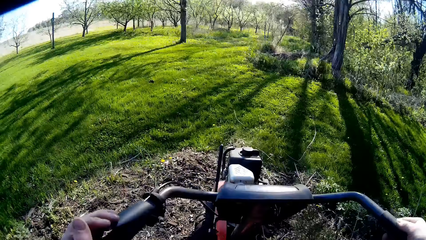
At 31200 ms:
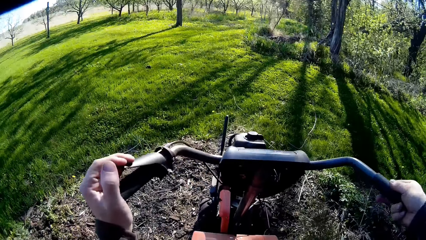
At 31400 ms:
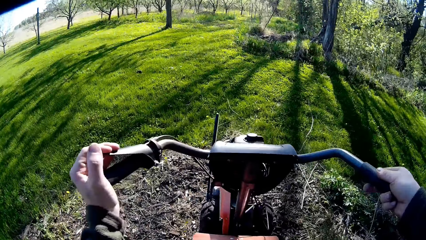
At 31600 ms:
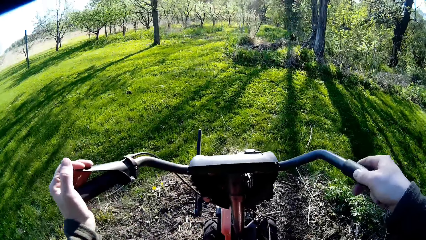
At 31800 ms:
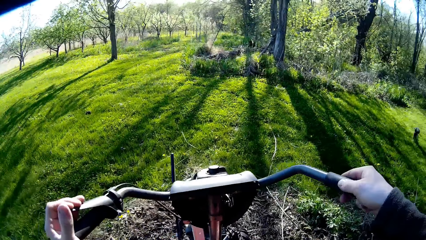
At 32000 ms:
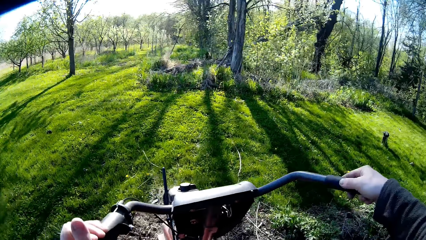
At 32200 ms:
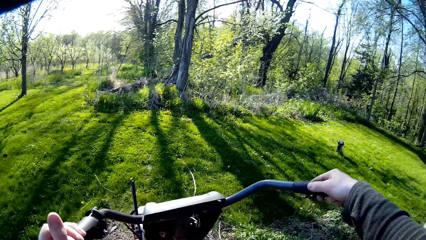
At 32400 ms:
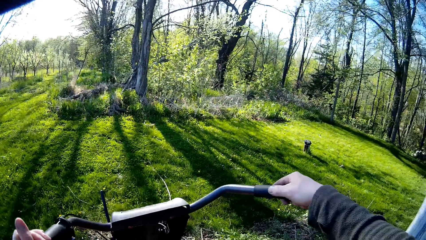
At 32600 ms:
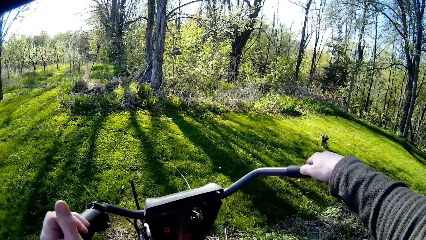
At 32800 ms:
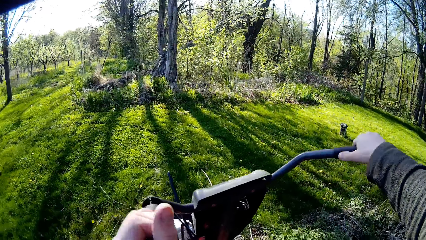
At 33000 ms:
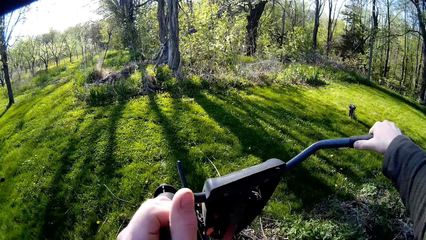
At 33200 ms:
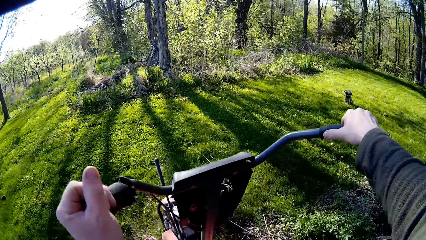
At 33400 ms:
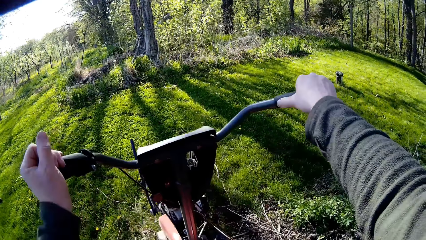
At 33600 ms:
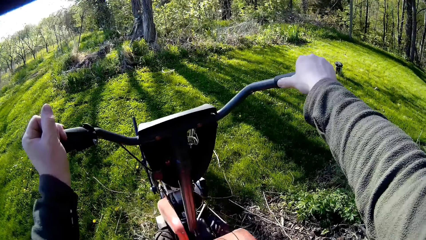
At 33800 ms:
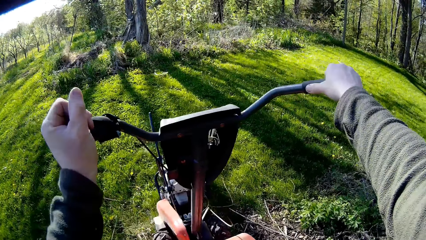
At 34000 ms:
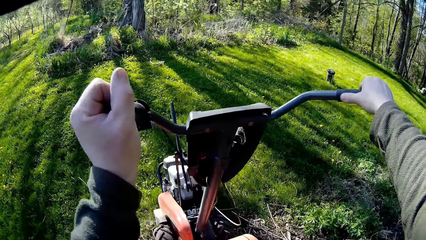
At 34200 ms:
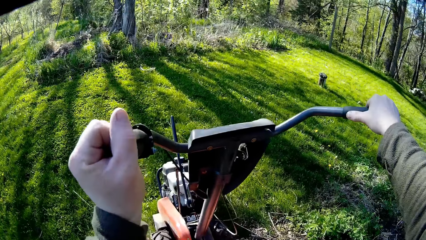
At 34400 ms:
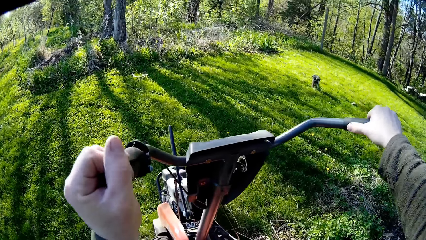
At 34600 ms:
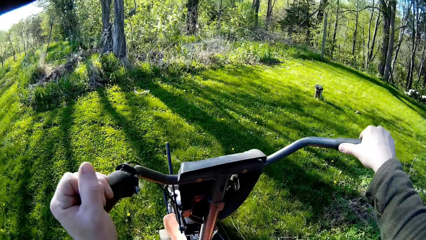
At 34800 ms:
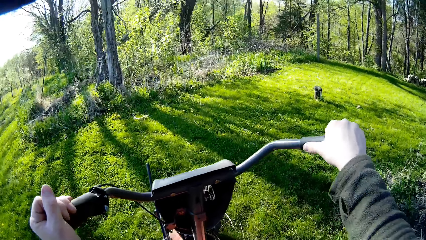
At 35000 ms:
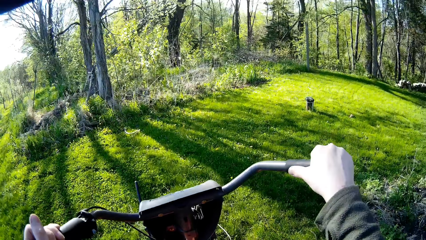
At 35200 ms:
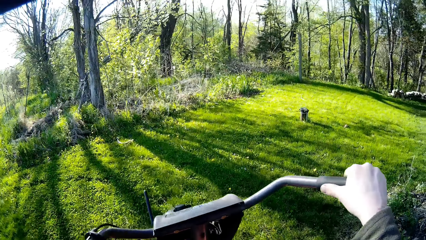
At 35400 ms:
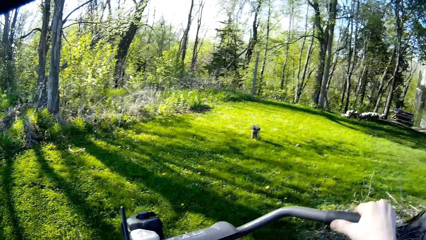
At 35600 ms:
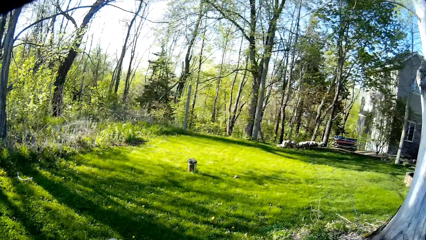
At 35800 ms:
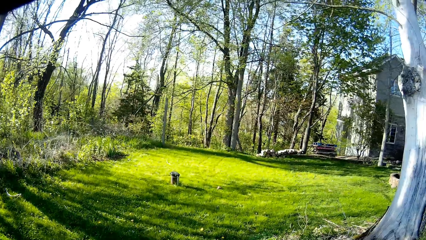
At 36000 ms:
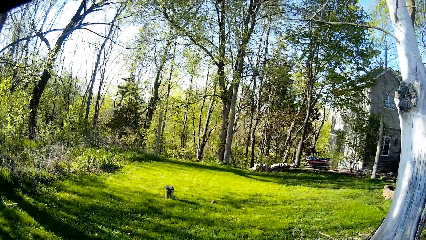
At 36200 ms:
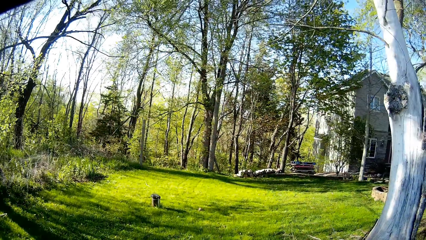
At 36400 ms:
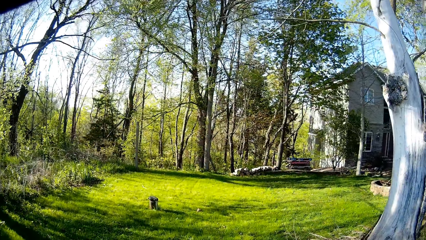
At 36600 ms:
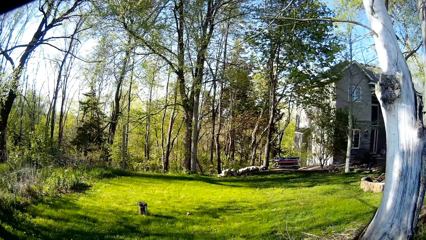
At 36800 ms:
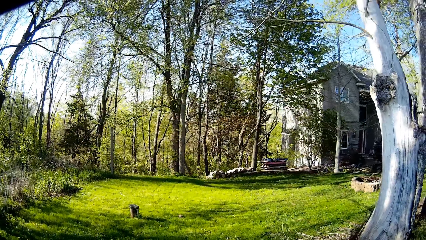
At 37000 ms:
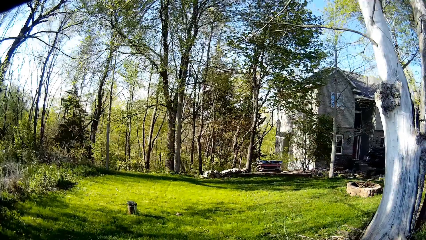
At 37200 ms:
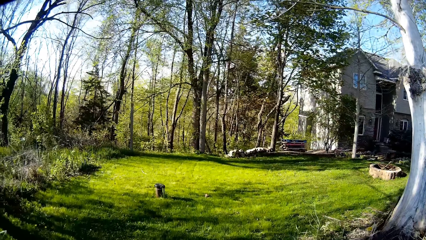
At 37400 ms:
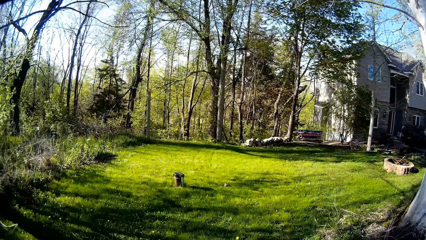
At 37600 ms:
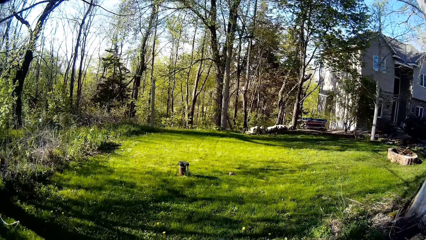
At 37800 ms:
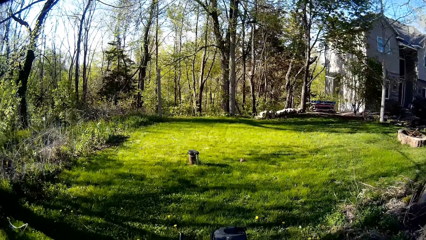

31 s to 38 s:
The camera wearer cuts grass with a lawn.

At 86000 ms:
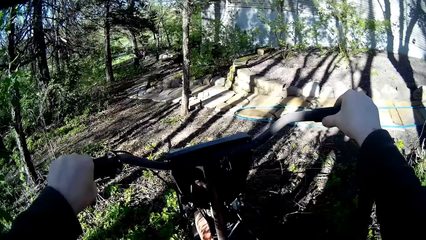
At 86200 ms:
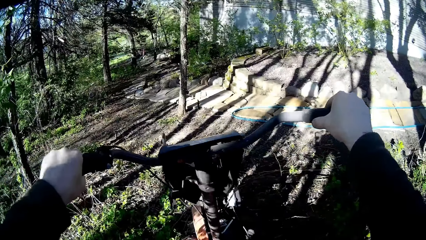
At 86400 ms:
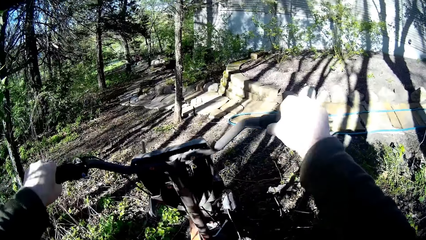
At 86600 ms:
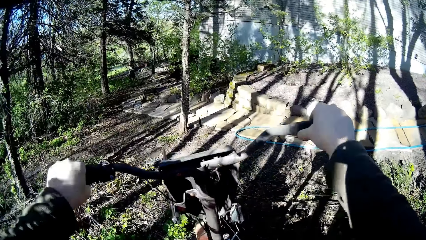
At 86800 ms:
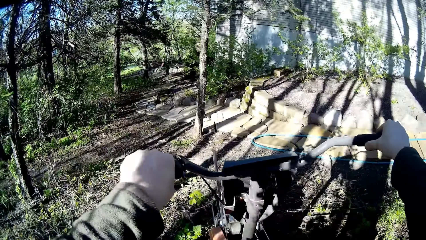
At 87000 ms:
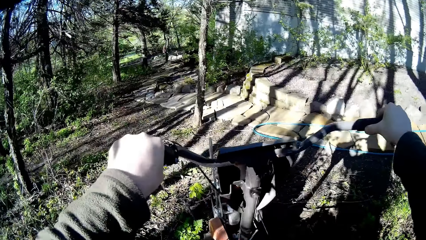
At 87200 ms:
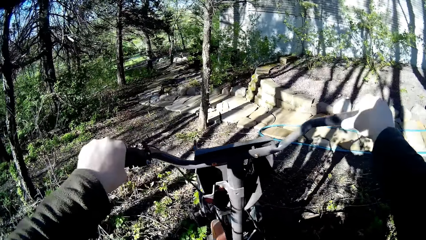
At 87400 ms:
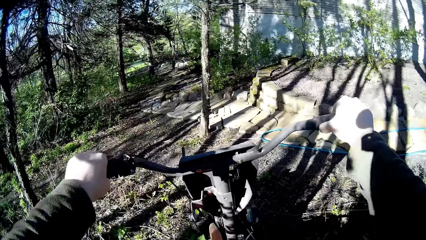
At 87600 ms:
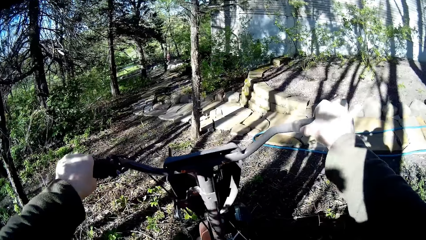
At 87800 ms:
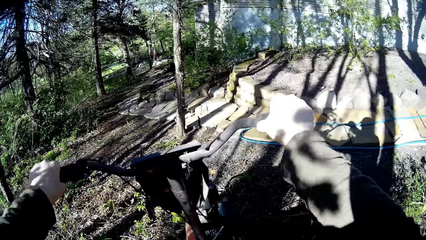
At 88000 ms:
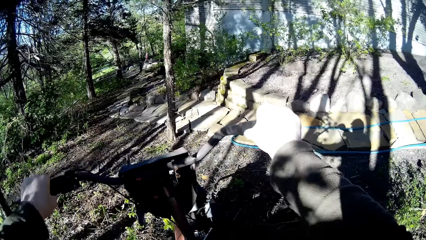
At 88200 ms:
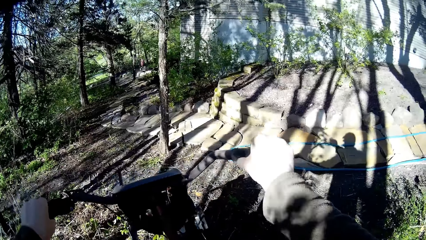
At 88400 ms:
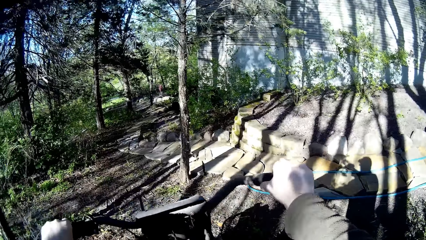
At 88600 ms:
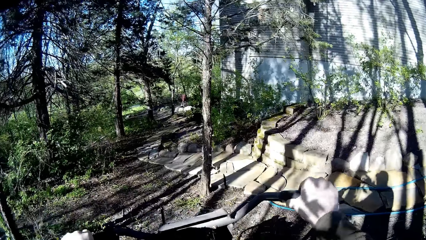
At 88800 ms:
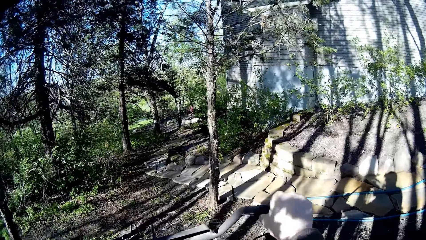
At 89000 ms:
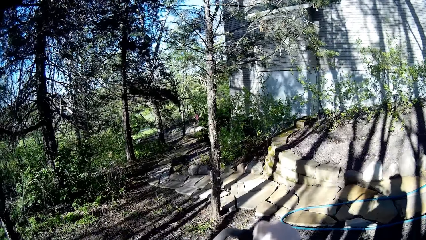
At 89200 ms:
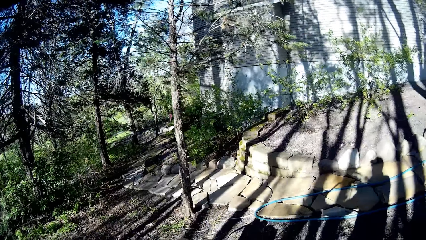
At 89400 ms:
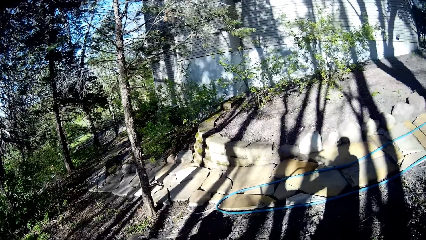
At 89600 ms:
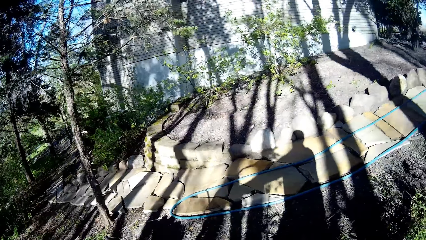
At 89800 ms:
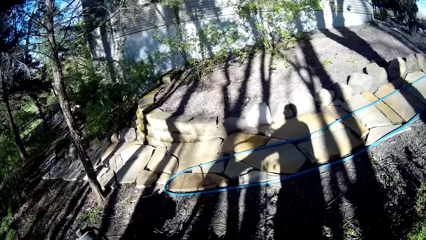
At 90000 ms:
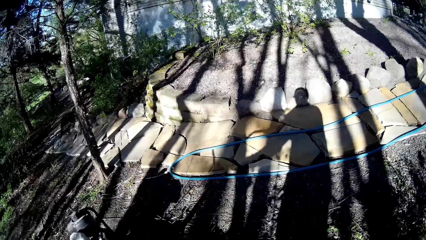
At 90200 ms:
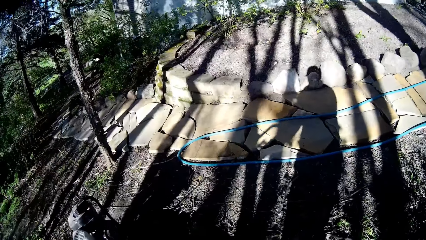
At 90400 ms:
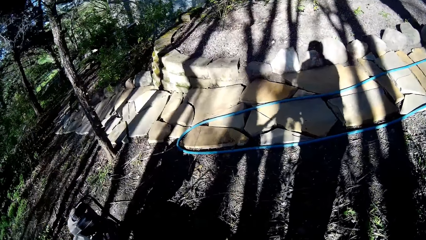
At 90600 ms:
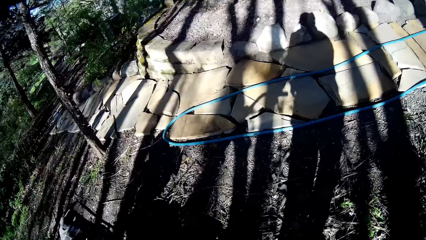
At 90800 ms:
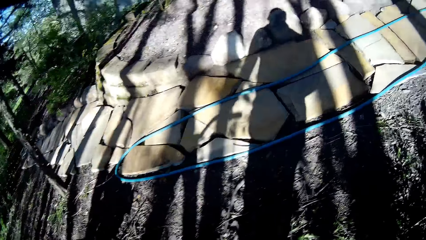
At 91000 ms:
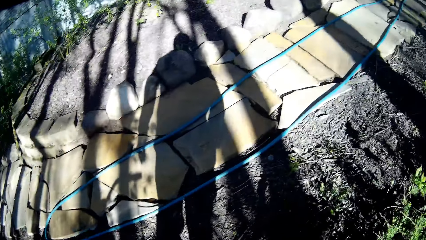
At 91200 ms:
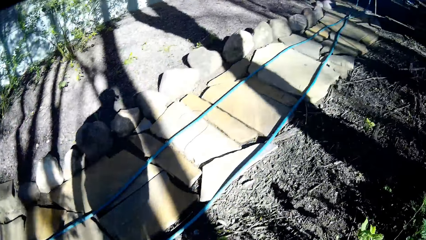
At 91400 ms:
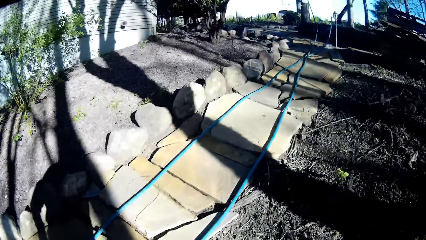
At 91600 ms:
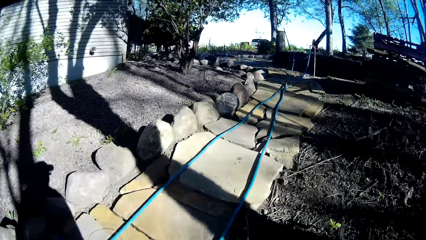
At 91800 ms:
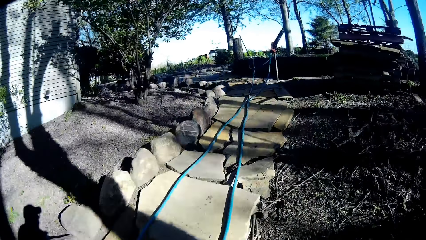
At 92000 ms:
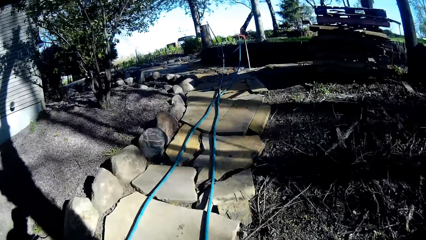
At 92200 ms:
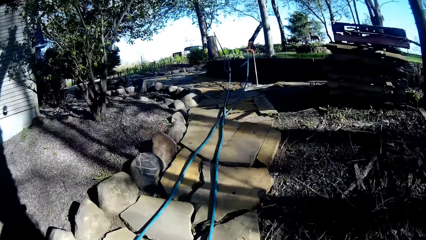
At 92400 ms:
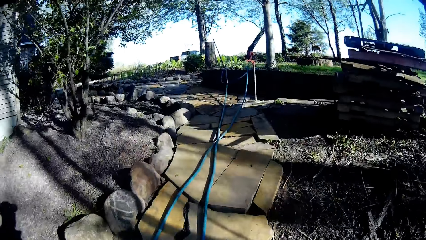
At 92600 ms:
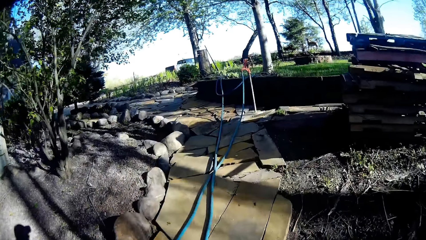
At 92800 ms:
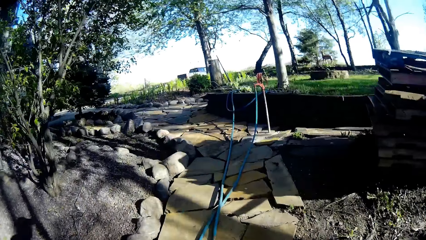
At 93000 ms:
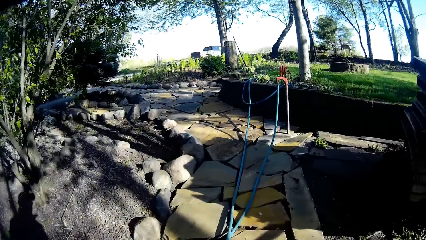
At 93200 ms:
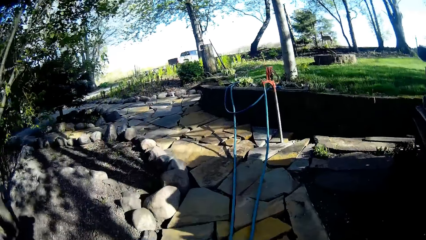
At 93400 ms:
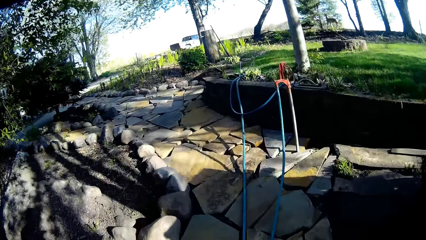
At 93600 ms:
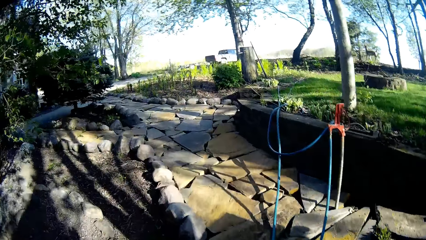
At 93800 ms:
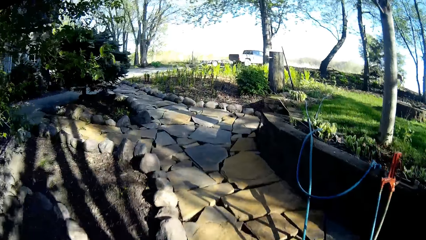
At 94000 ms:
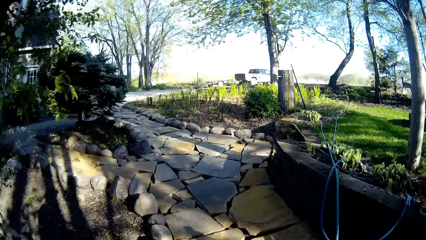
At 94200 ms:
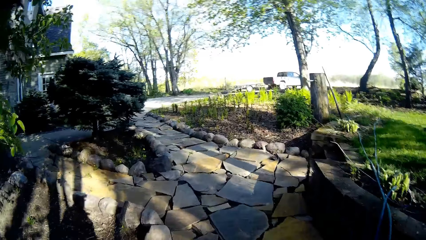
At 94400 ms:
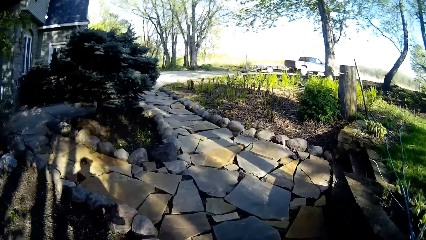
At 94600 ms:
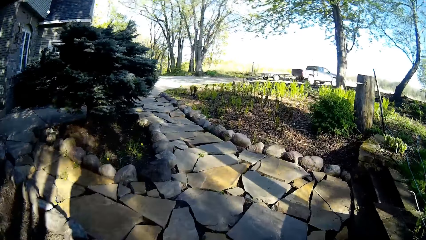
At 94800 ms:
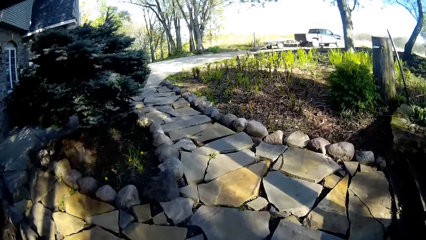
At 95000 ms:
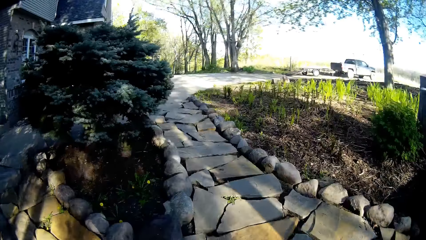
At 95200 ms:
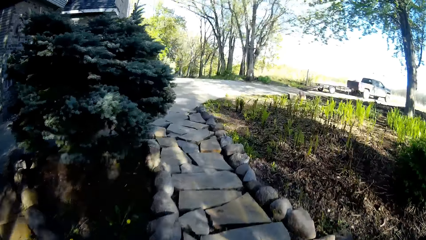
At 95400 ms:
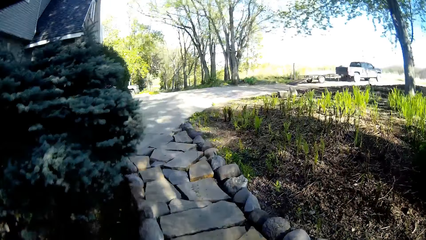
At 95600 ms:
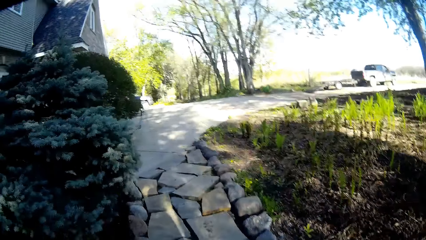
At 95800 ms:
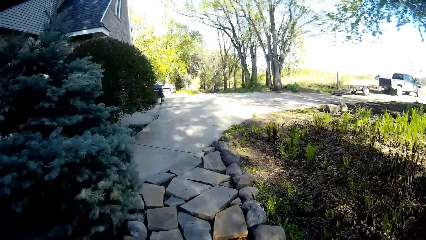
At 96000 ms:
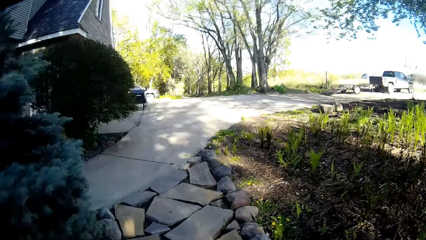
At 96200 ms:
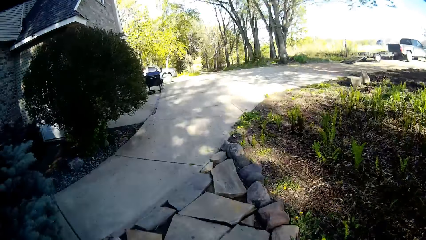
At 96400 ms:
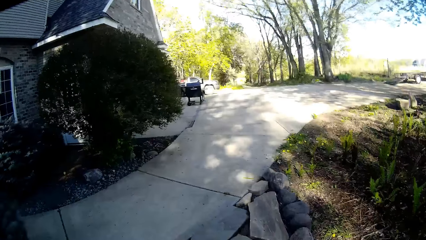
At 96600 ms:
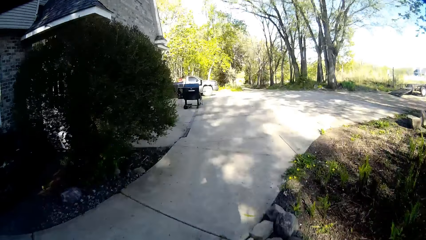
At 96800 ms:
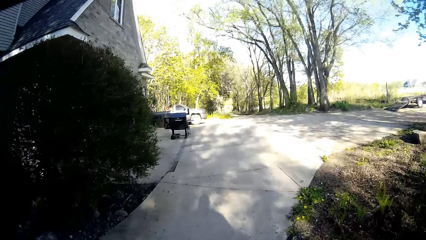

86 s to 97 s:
The camera wearer parks the lawn. They run on a paved path to the garage of the house. They walk.
